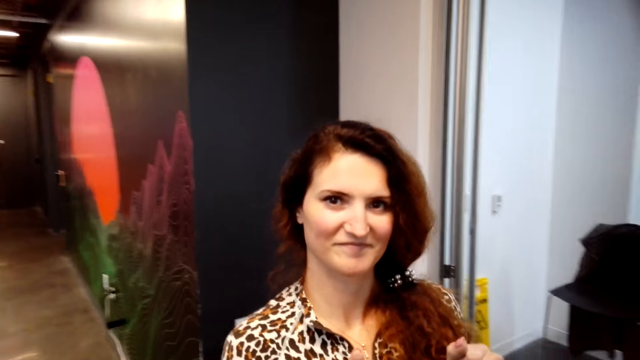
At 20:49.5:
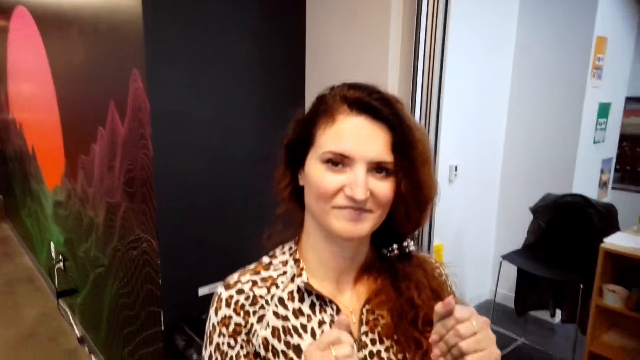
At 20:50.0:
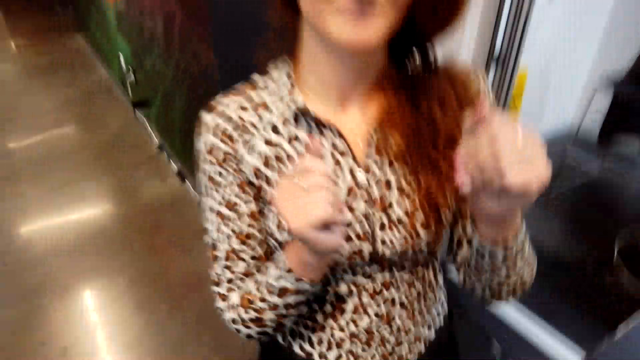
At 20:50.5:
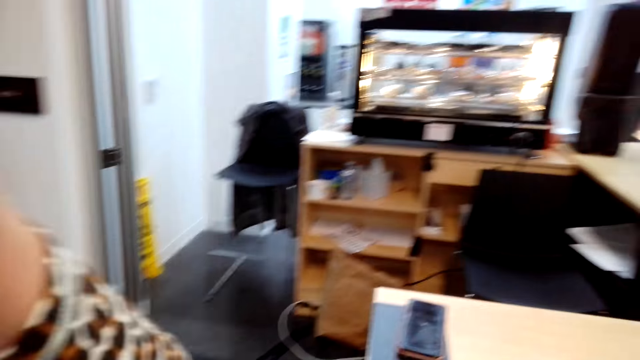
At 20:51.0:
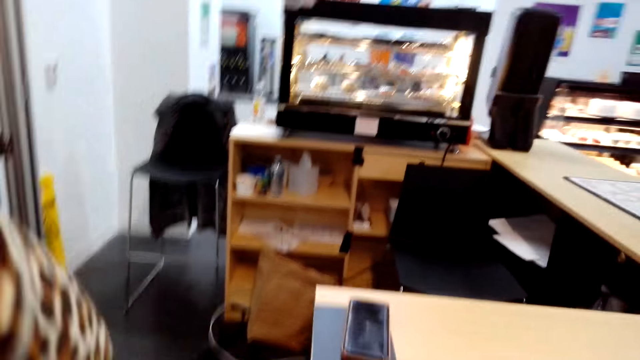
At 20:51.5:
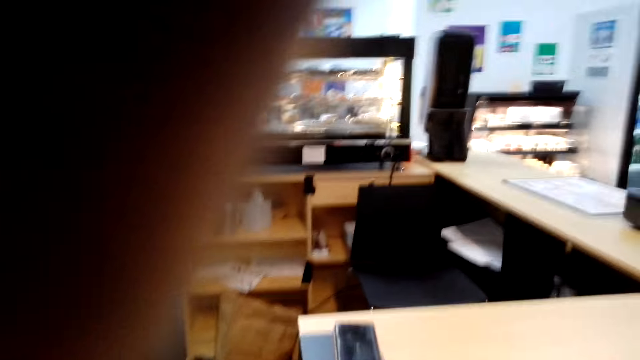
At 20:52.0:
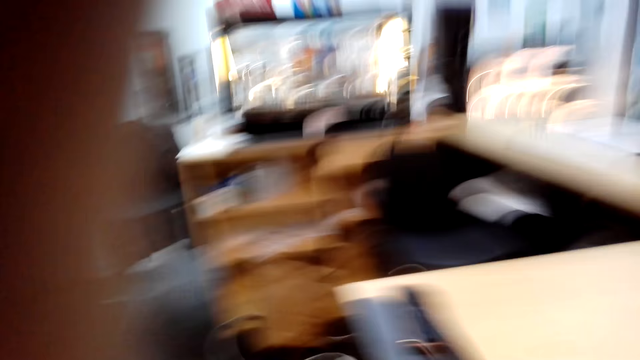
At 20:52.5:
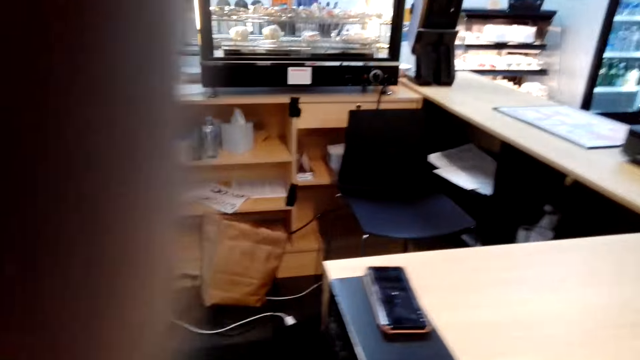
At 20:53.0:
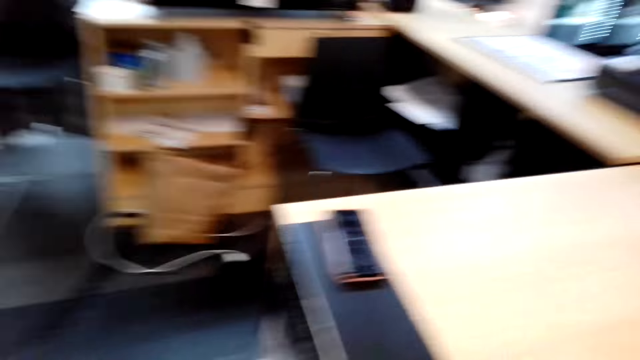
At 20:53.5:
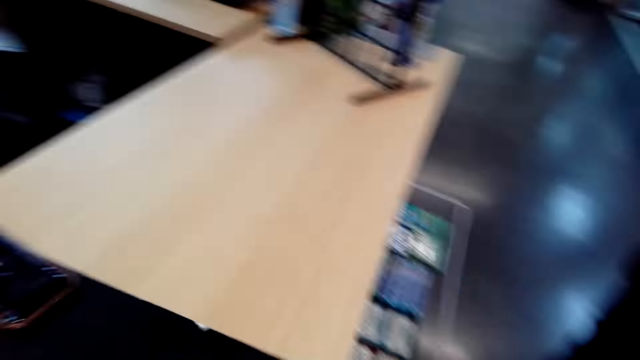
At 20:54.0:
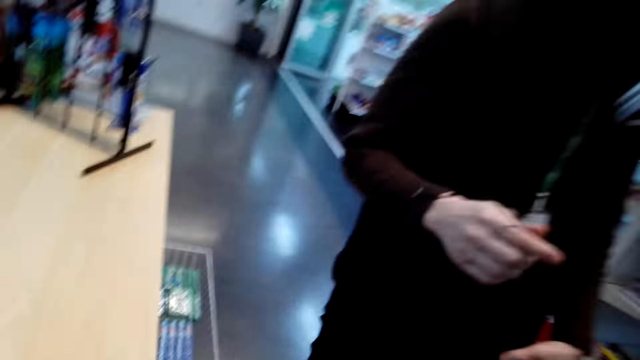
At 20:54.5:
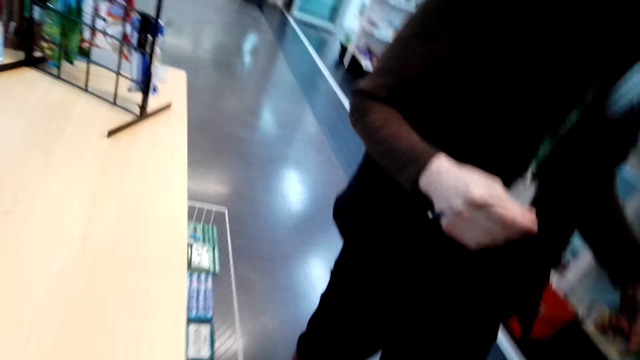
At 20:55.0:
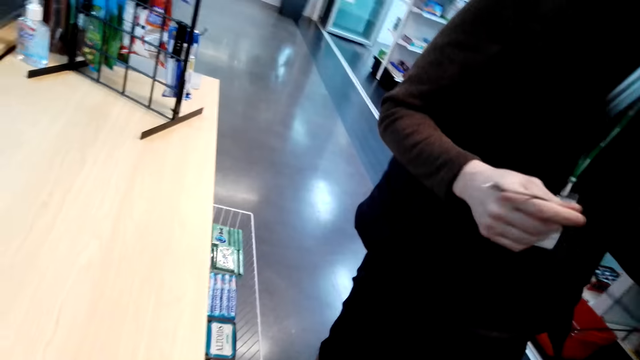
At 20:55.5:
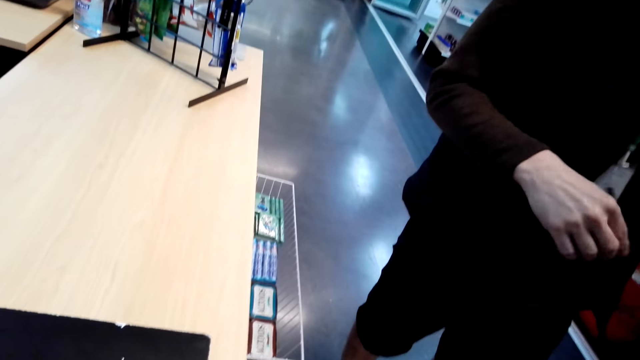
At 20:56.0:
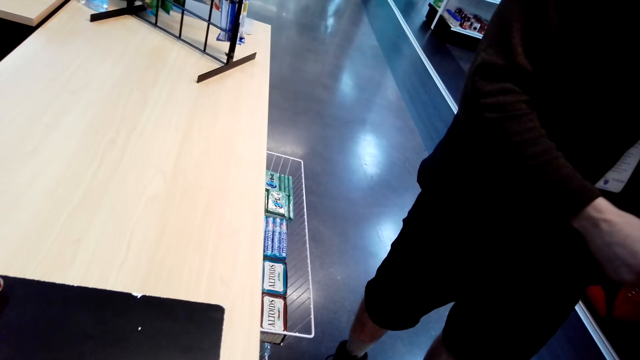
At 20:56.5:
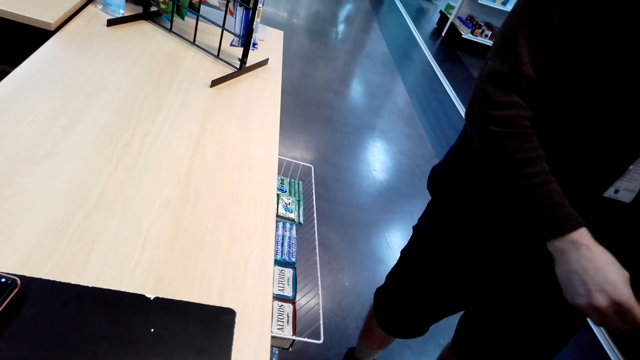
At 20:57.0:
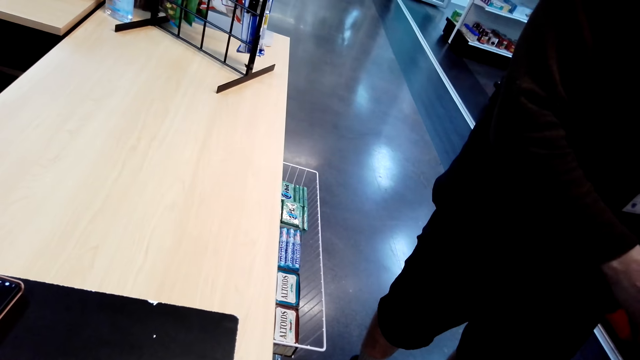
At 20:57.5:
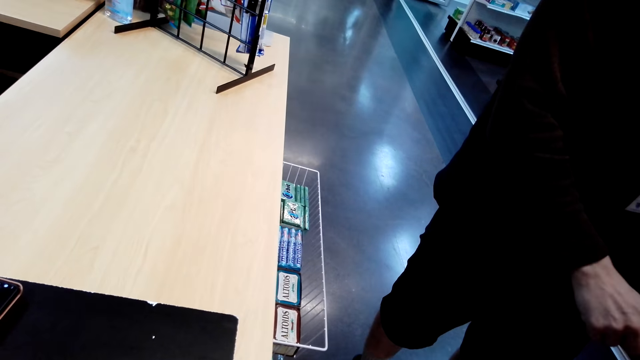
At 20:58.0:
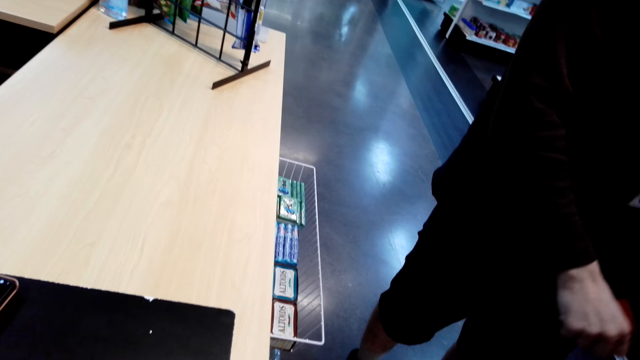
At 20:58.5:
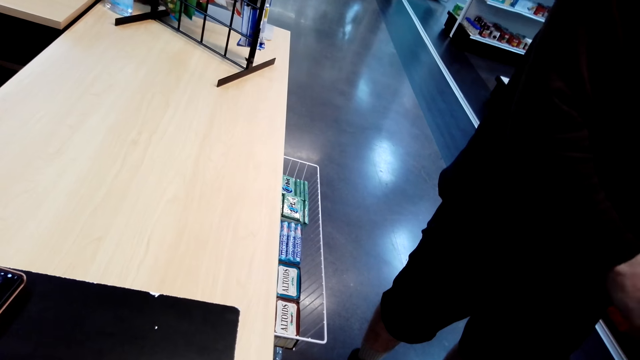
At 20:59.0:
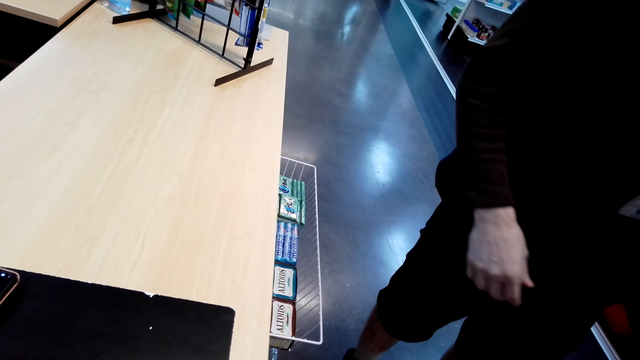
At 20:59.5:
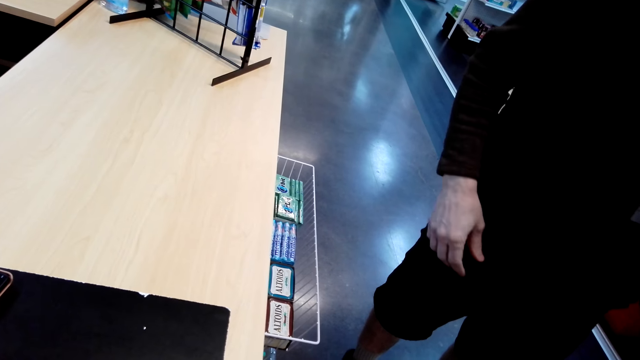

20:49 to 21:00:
The camera wearer adjusts the camera. They look. They converse with a man.
